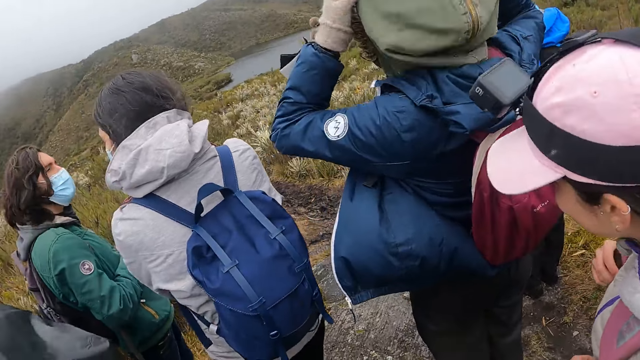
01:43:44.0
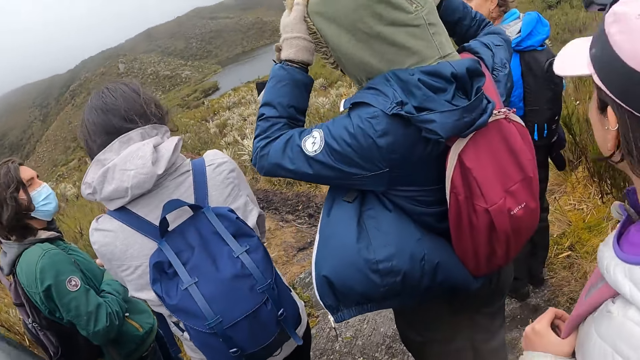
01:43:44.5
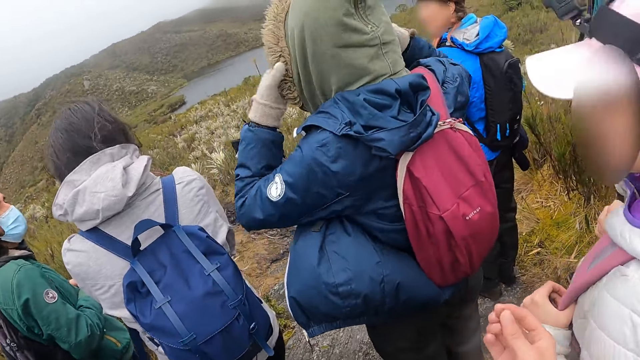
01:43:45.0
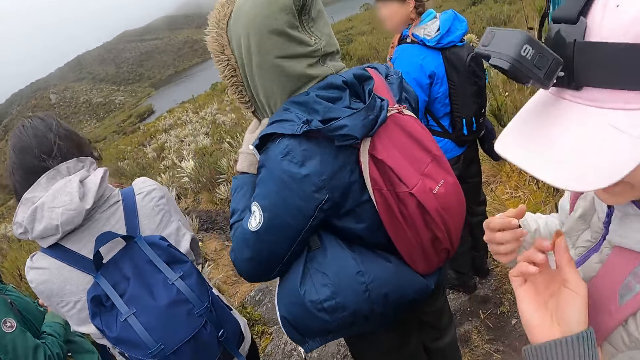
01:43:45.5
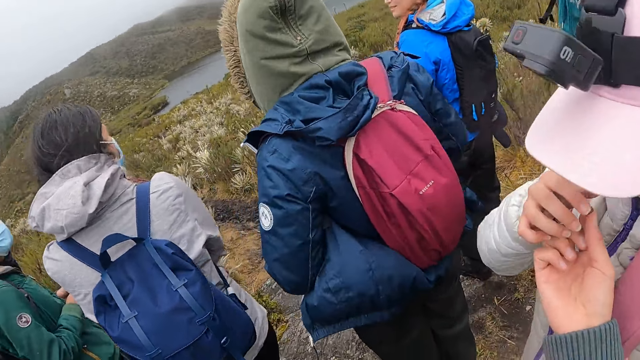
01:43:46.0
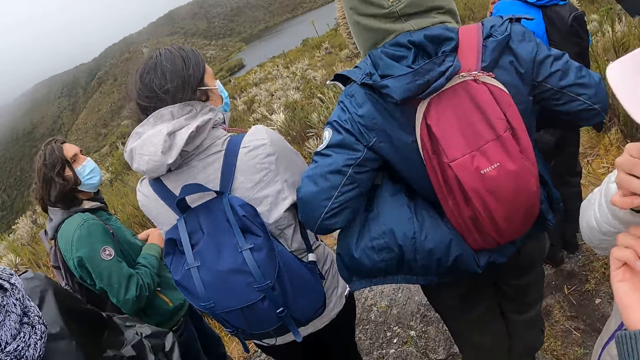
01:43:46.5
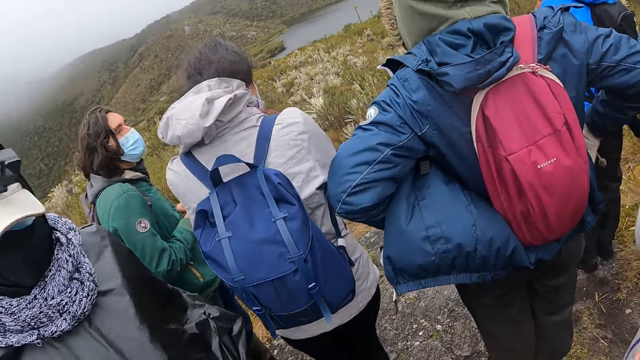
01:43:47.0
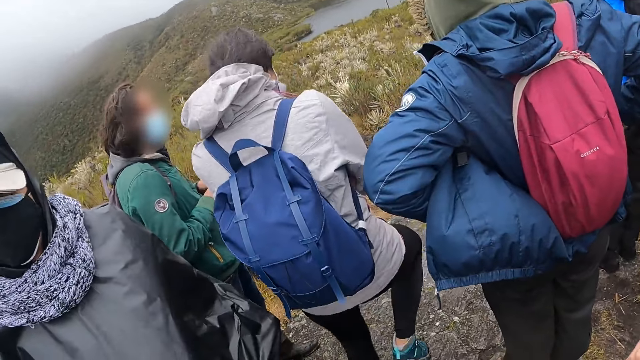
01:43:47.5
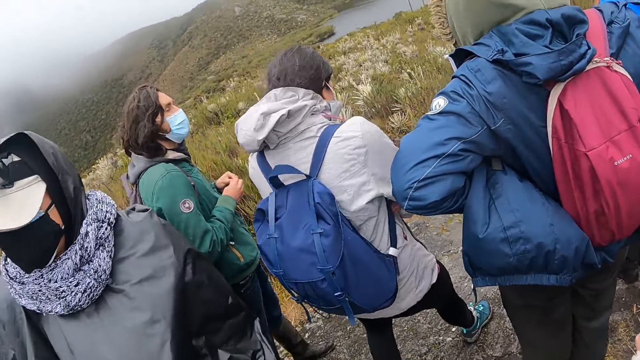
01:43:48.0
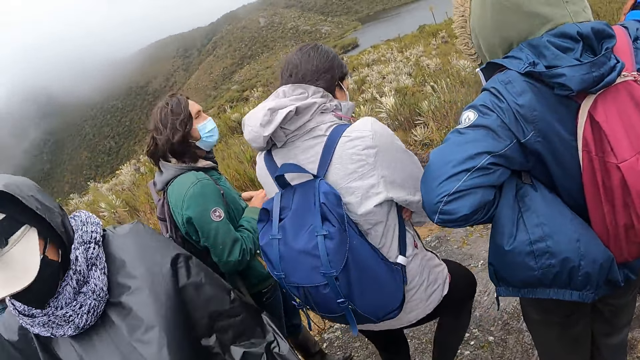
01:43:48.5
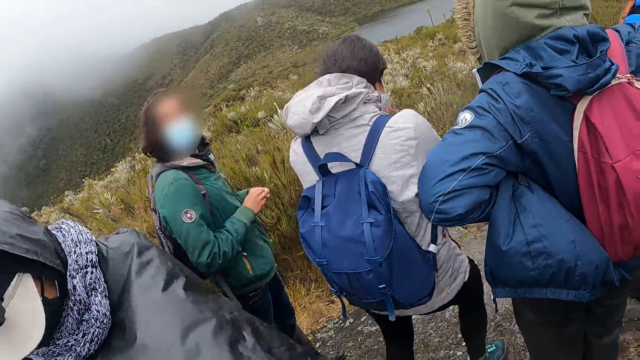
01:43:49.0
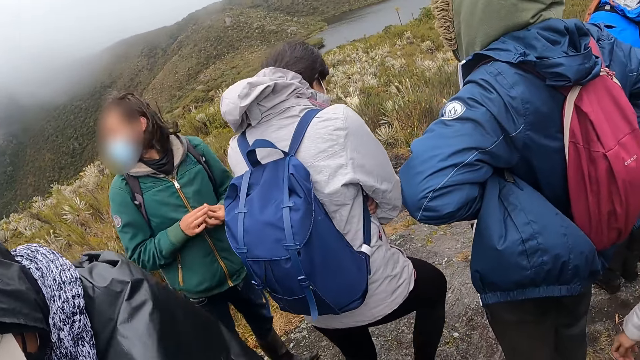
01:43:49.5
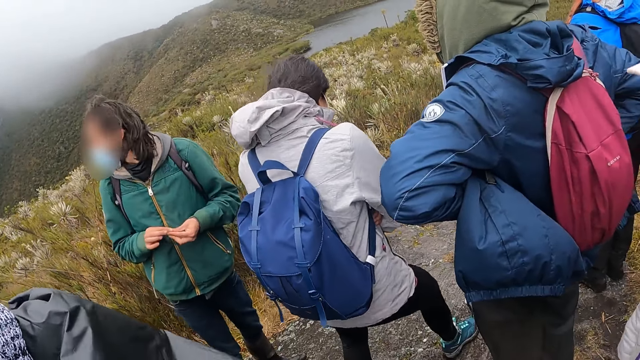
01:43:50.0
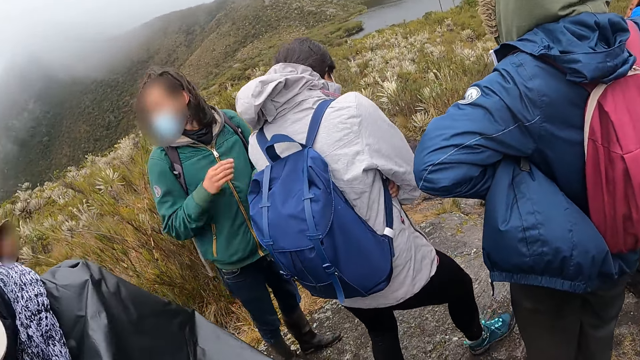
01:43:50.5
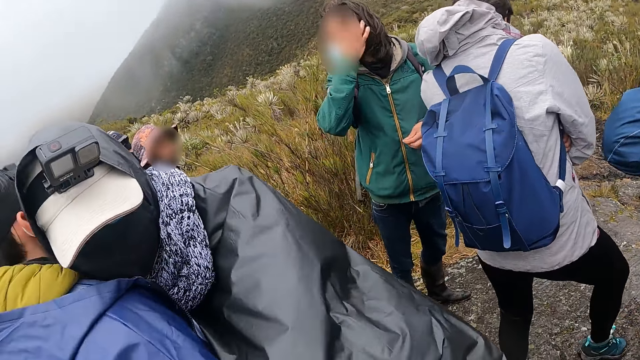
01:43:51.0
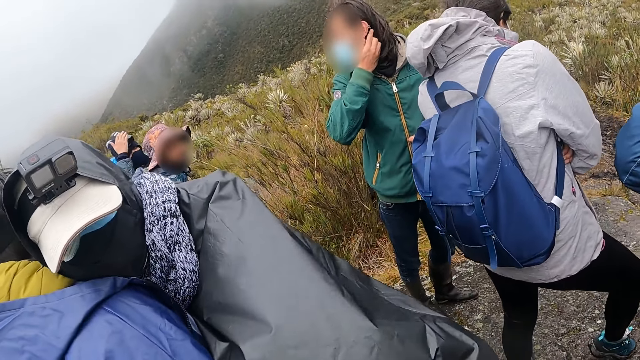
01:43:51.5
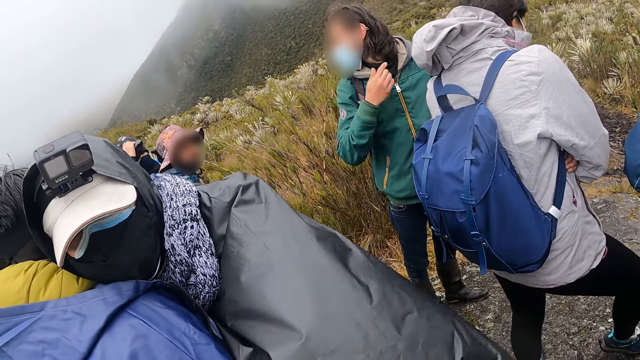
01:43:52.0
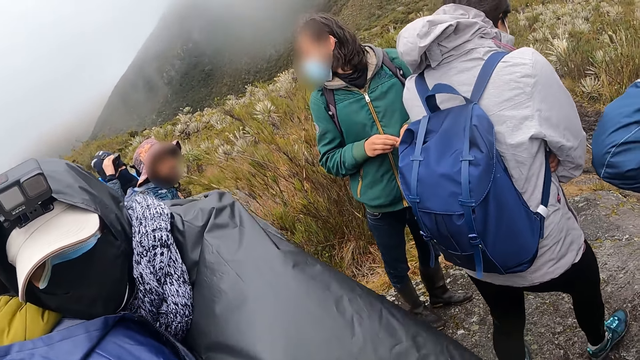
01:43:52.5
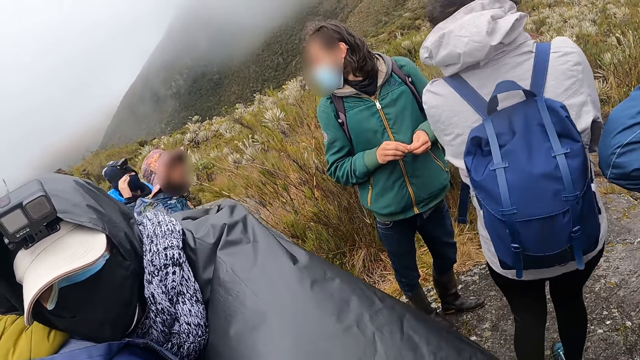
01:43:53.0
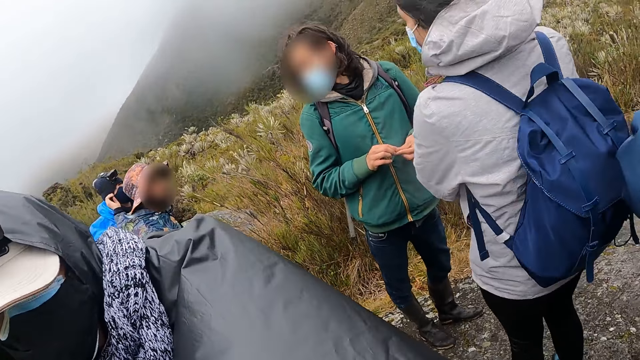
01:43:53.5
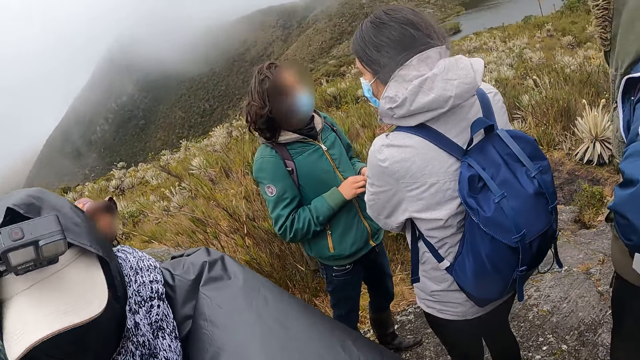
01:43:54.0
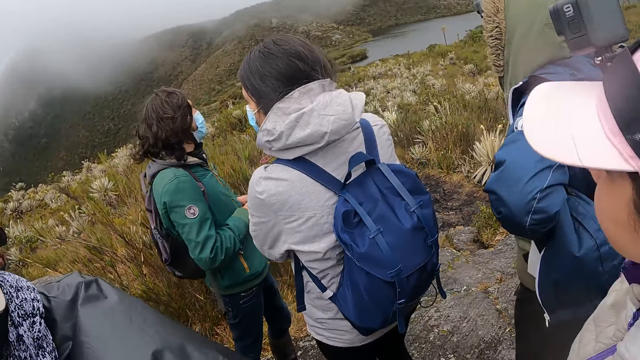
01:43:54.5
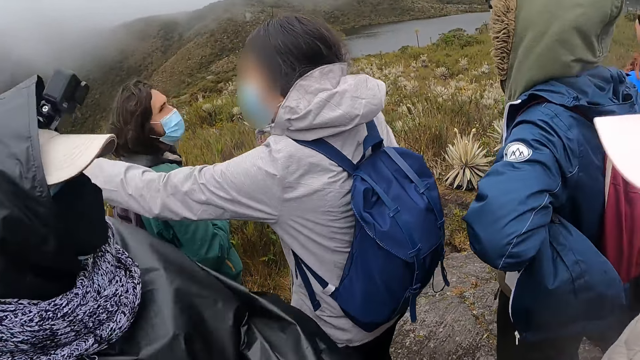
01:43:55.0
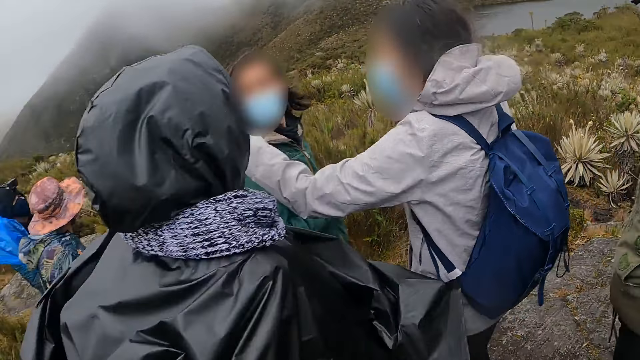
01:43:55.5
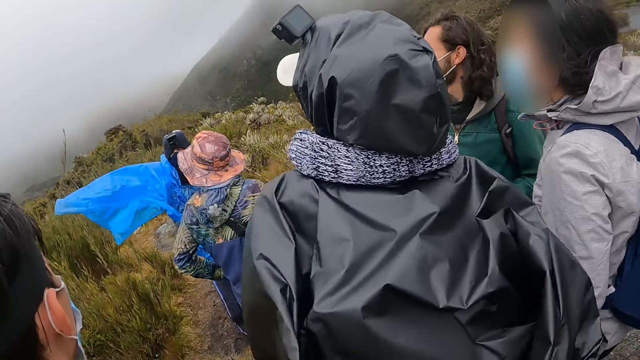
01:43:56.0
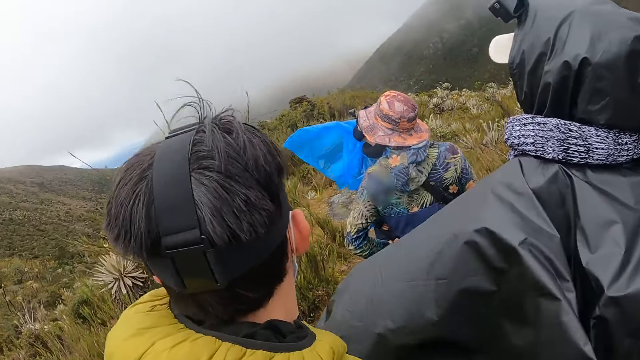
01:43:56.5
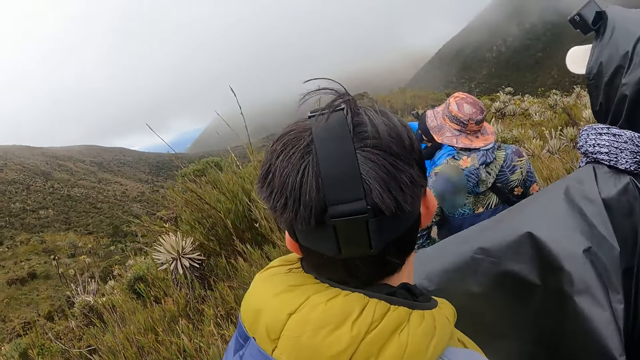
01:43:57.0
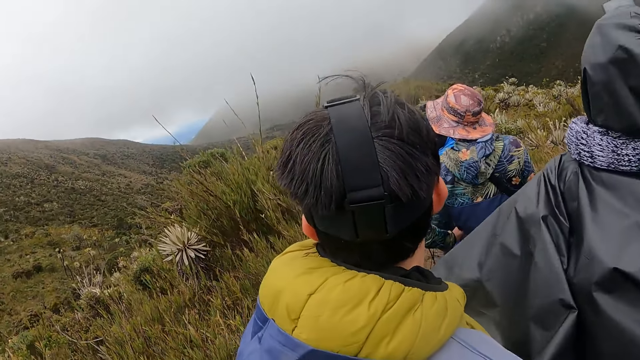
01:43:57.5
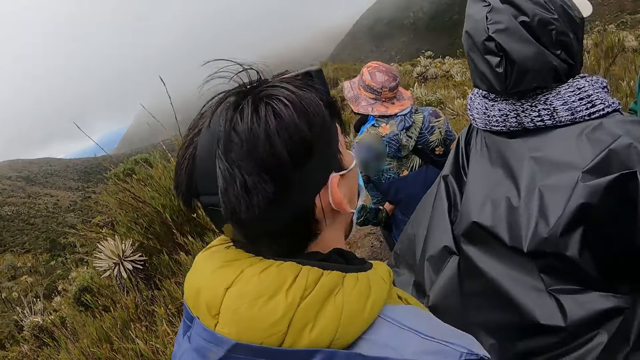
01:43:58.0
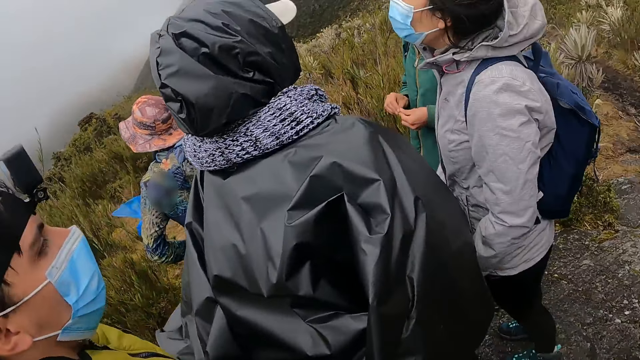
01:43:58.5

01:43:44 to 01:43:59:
The camera wearer talks to friends. She gives a woman a sweet with her right hand. A man turns around. The man adjusts his hair with his right hand. Another man hugs a different man. Another man adjusts a camera on his head with his right hand. This man adjusts his facemask with his right hand. The woman lifts up the hand. The camera wearer moves around the mountain.

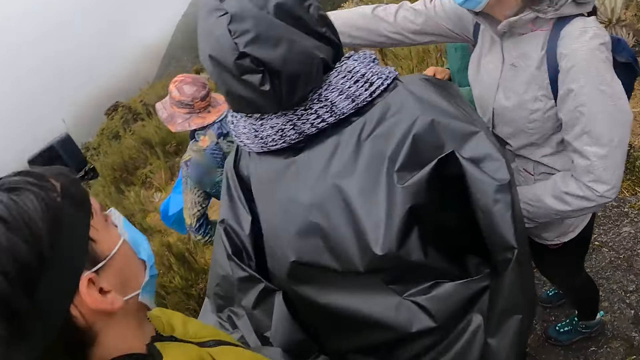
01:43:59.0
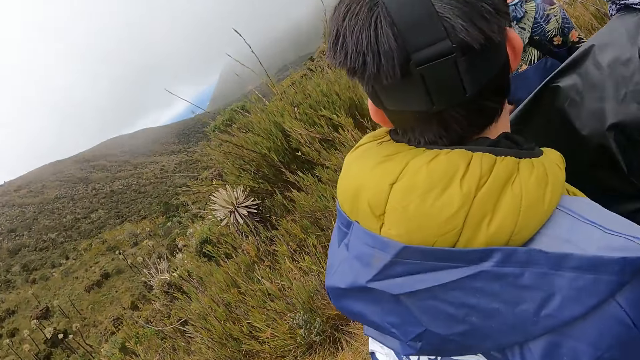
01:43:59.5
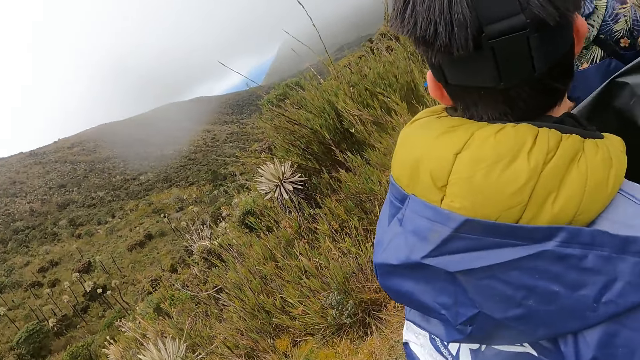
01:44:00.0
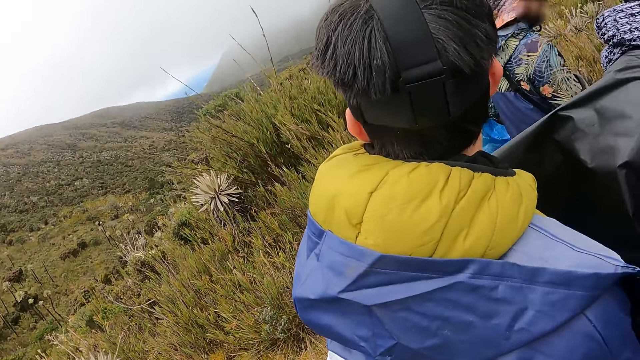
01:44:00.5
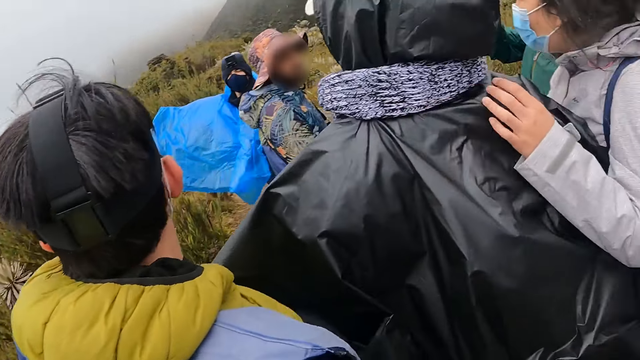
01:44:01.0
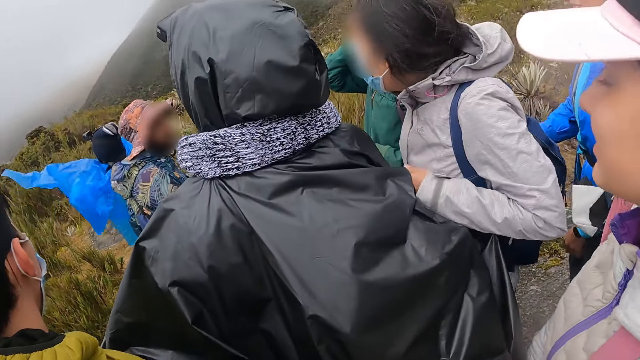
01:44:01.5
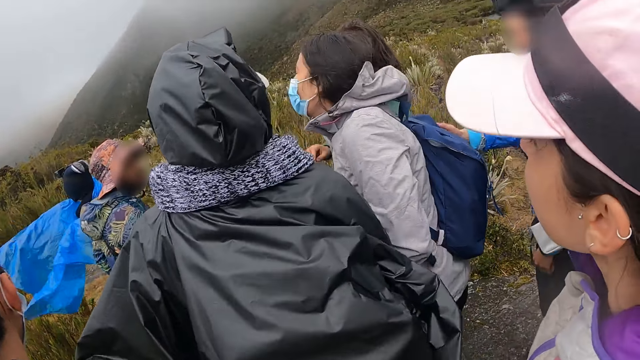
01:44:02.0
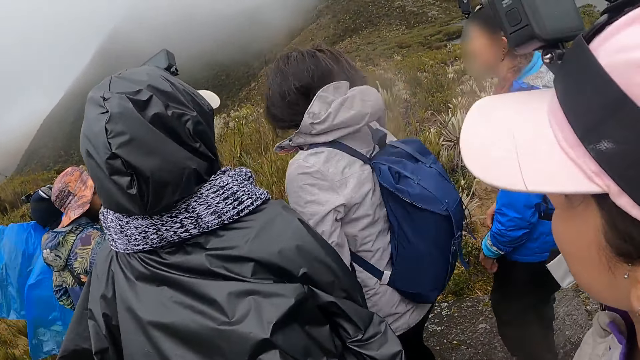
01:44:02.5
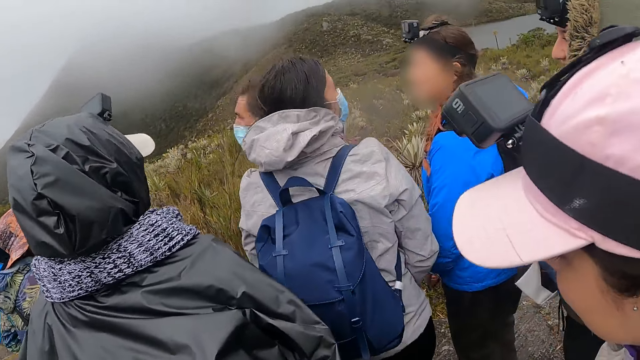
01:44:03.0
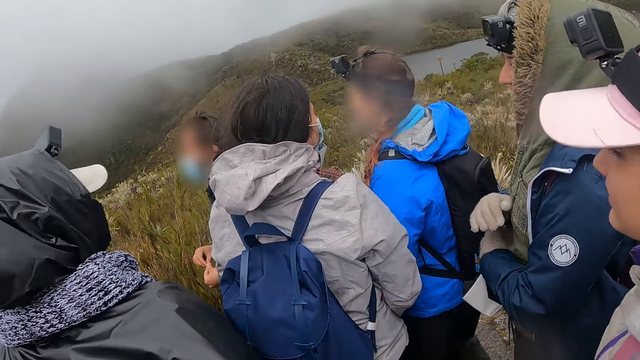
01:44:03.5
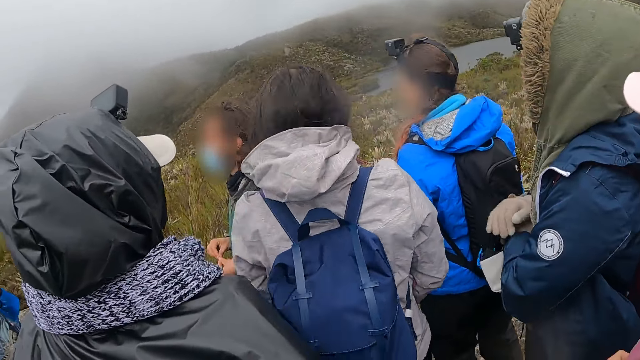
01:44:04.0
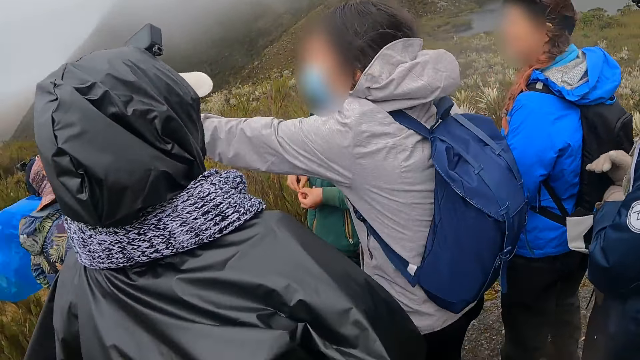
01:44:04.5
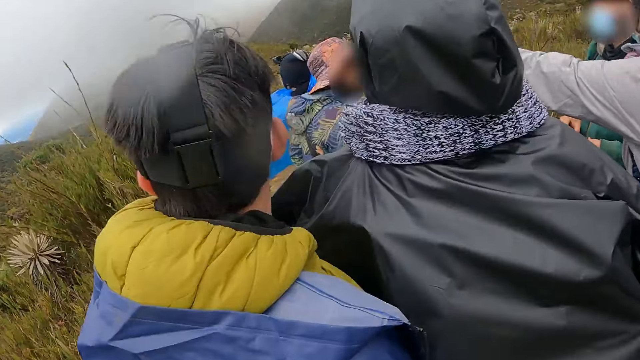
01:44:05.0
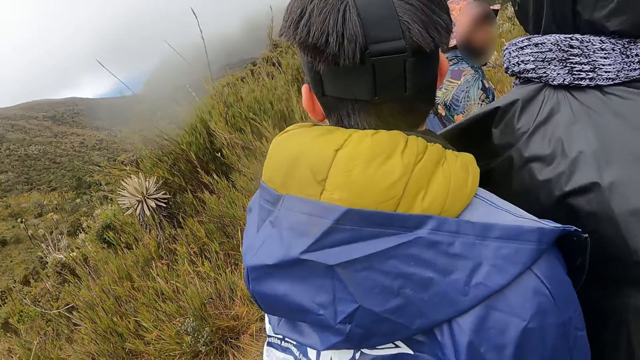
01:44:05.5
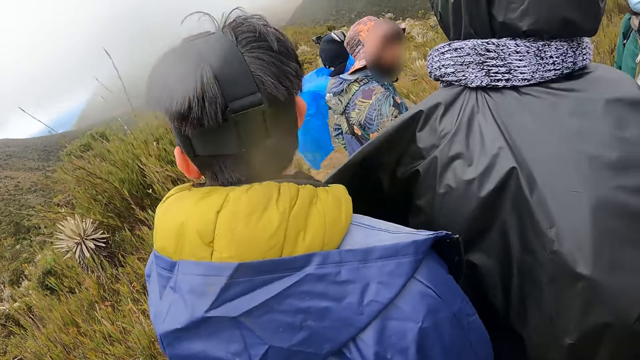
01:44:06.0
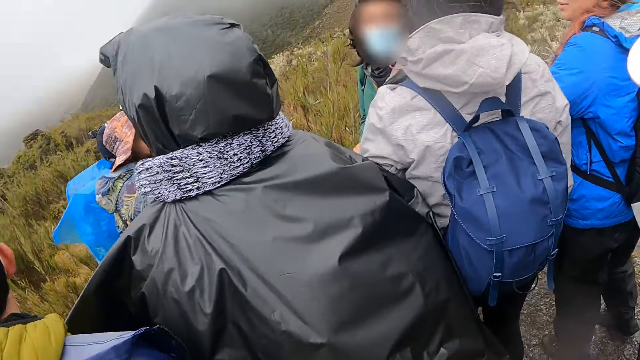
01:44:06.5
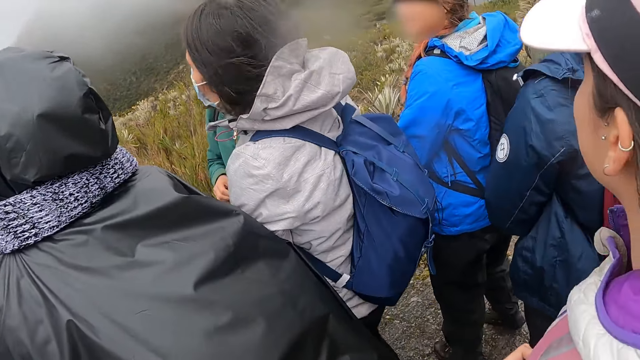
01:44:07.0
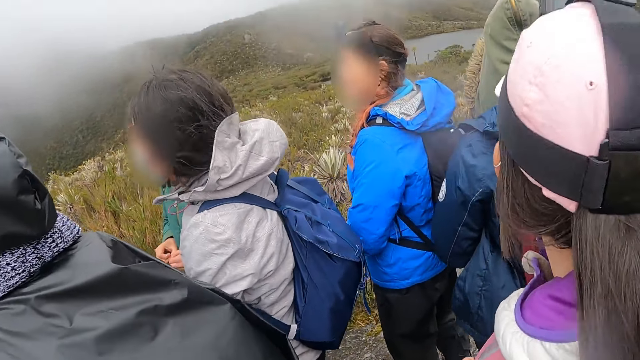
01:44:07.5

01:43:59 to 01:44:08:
A woman talks to people. The woman lifts up the hand.
